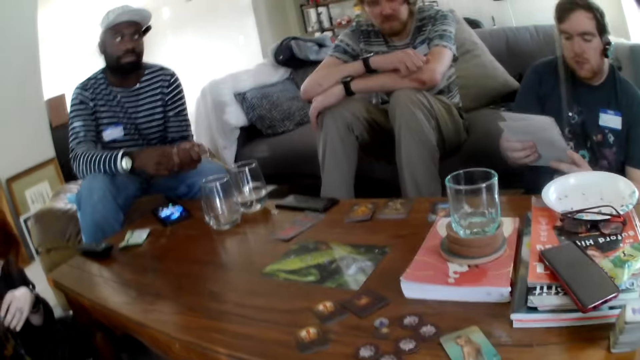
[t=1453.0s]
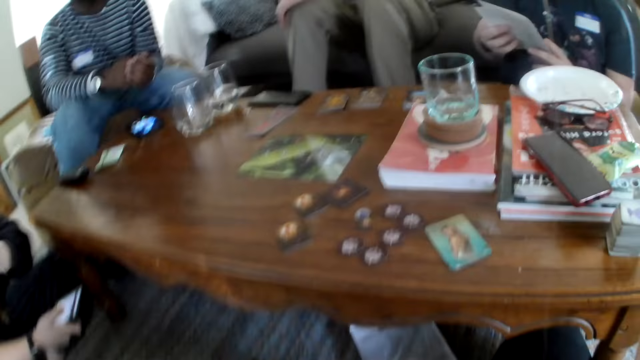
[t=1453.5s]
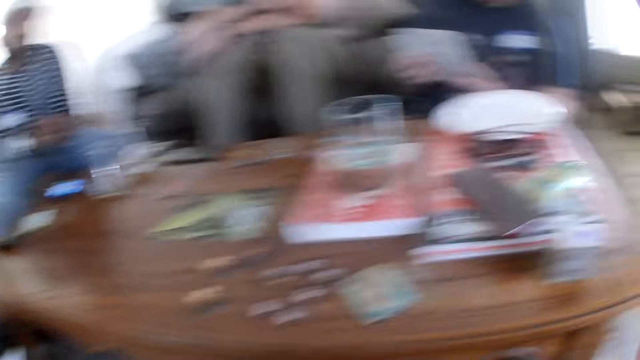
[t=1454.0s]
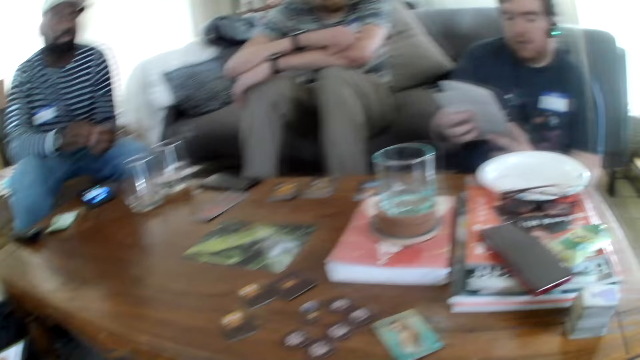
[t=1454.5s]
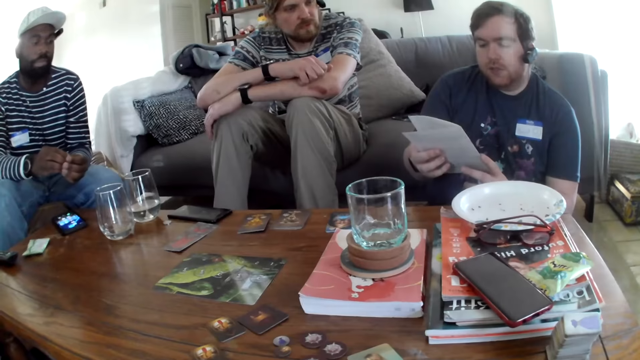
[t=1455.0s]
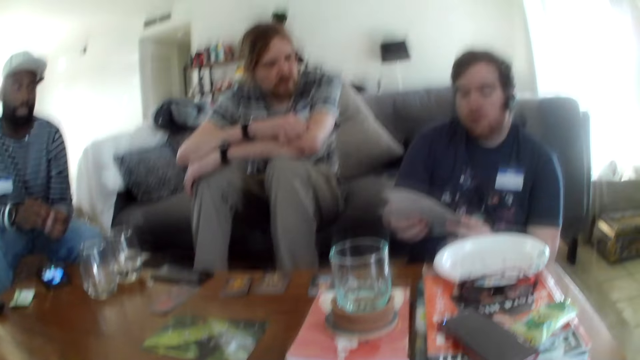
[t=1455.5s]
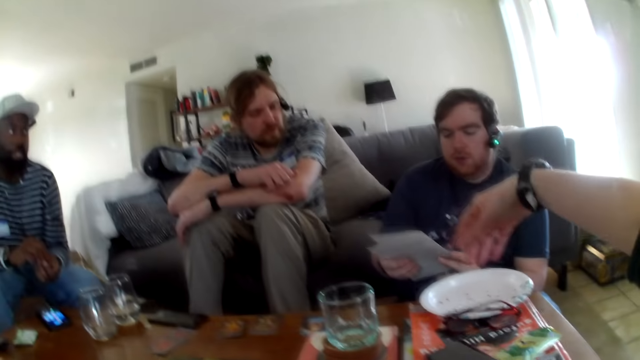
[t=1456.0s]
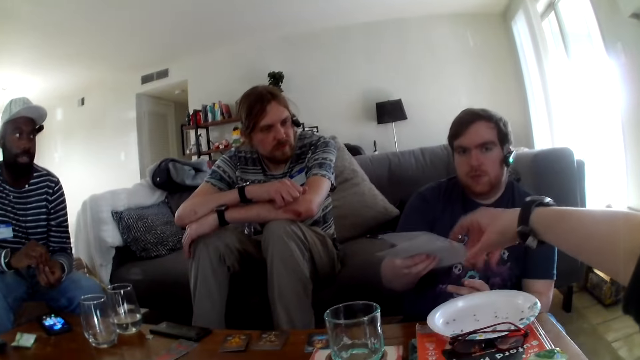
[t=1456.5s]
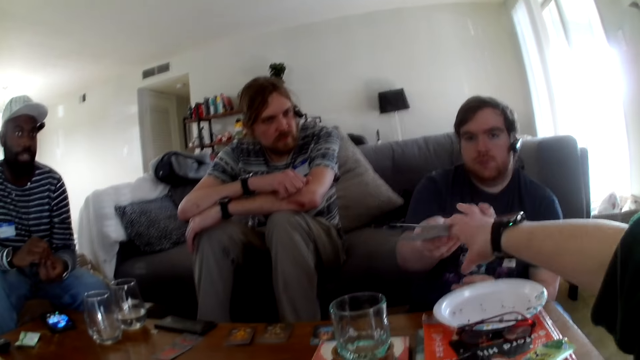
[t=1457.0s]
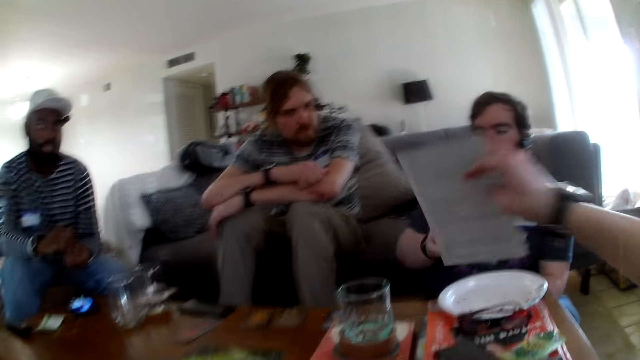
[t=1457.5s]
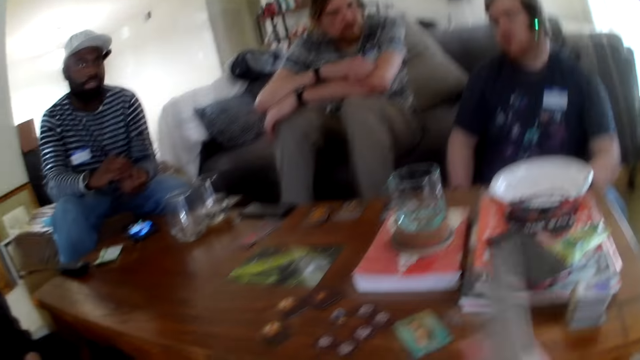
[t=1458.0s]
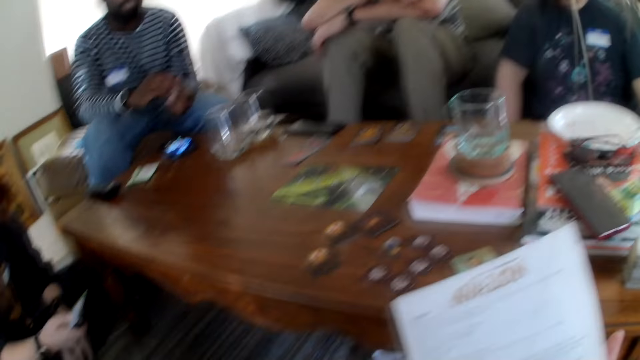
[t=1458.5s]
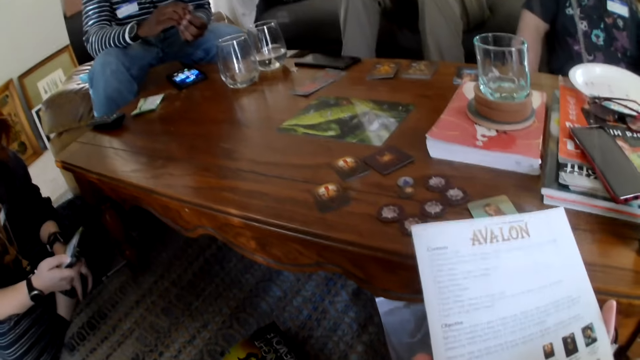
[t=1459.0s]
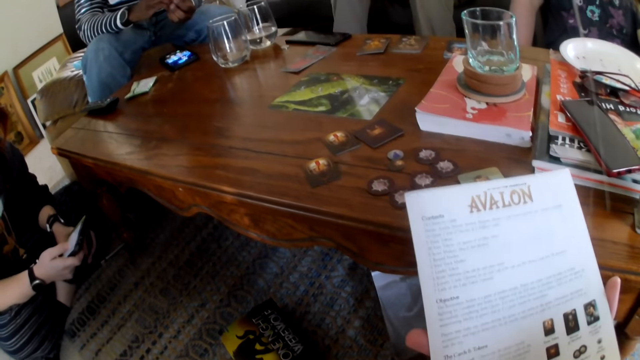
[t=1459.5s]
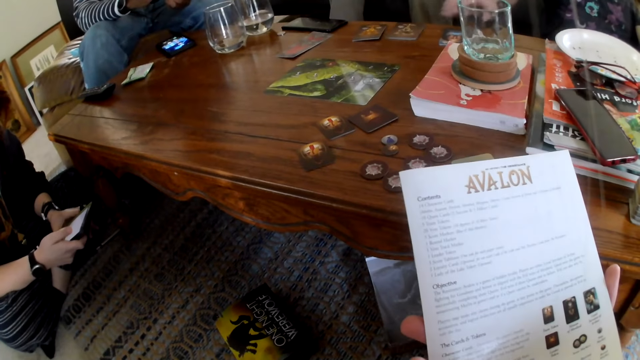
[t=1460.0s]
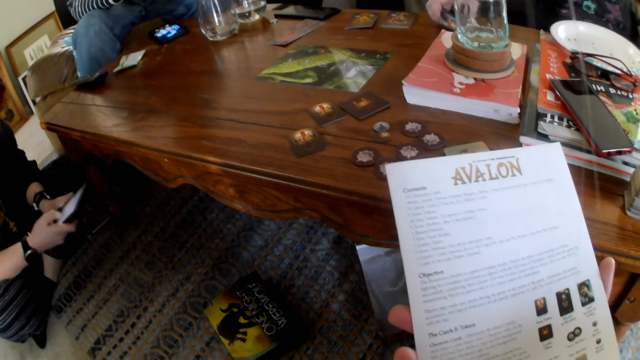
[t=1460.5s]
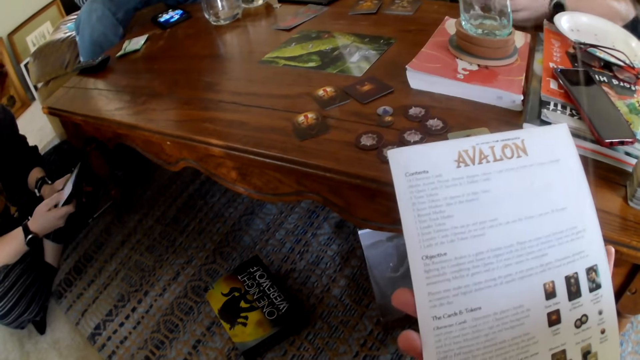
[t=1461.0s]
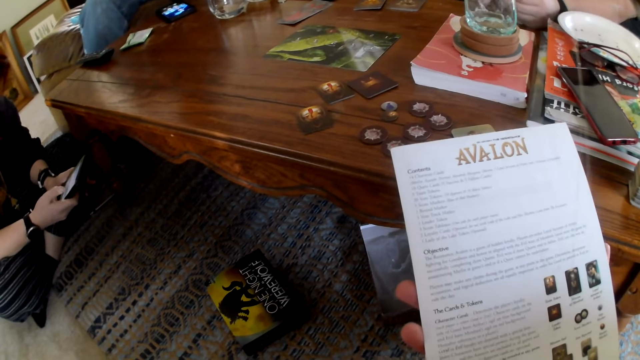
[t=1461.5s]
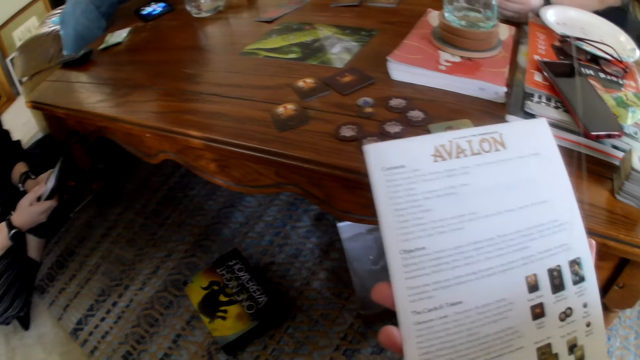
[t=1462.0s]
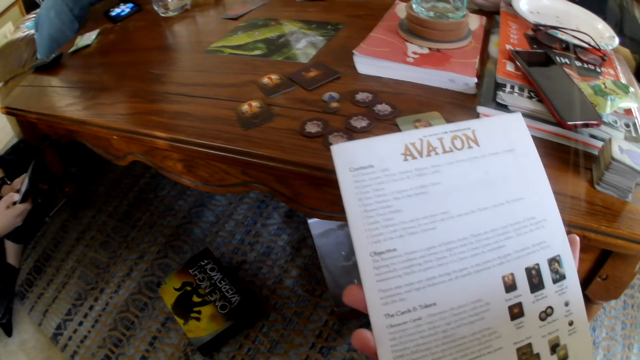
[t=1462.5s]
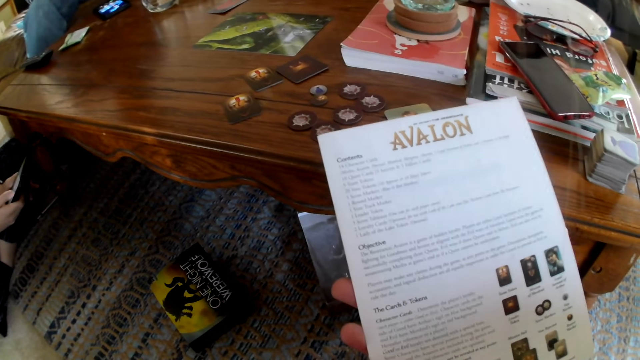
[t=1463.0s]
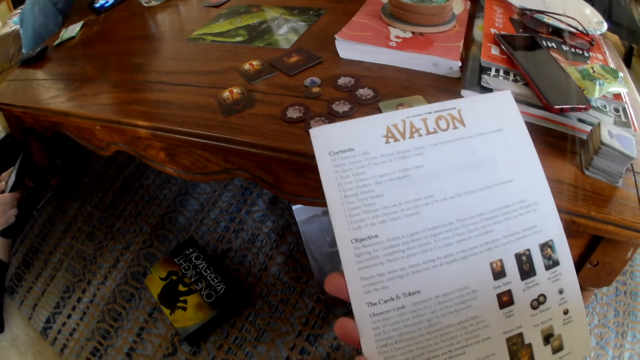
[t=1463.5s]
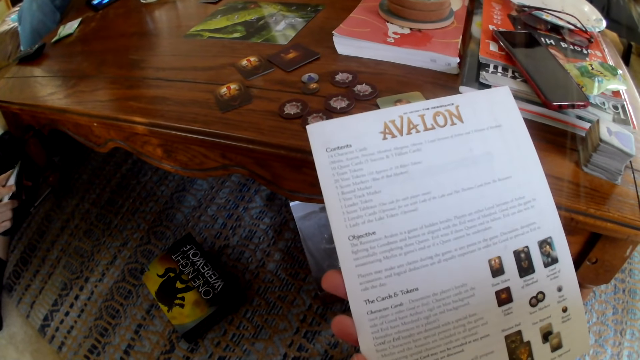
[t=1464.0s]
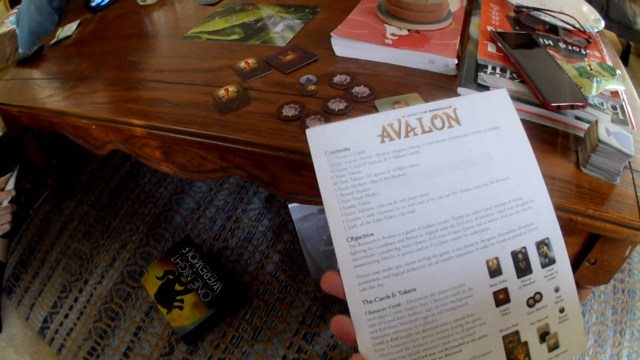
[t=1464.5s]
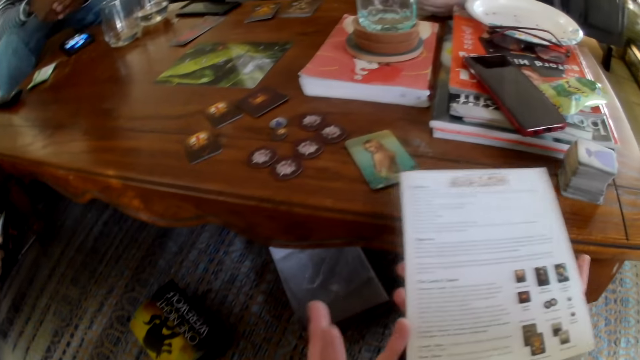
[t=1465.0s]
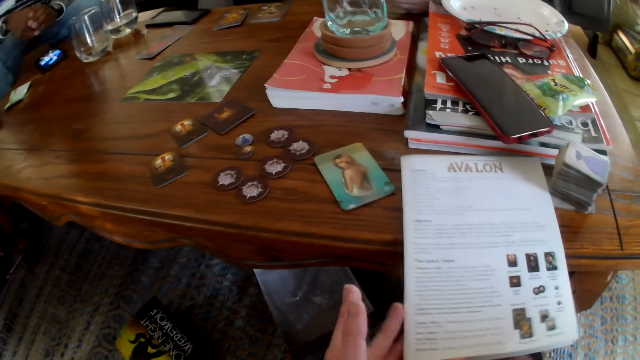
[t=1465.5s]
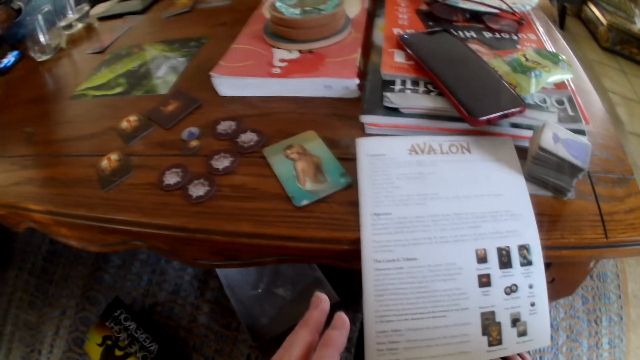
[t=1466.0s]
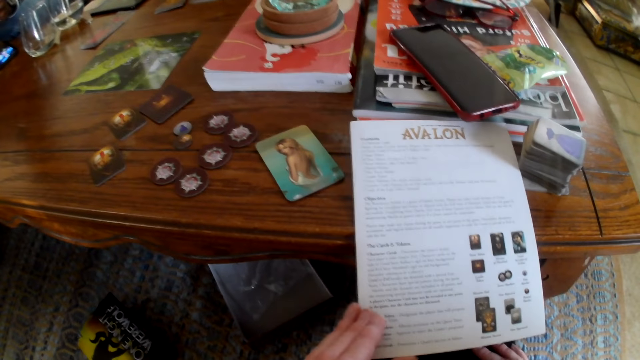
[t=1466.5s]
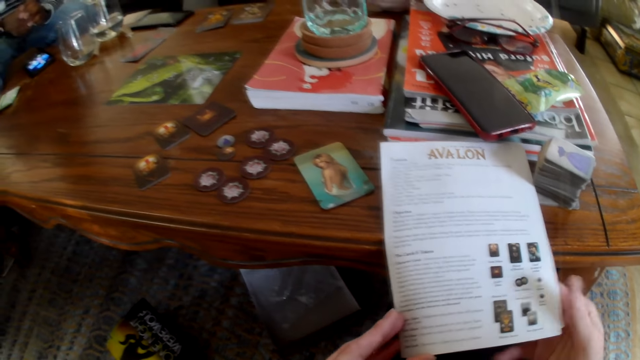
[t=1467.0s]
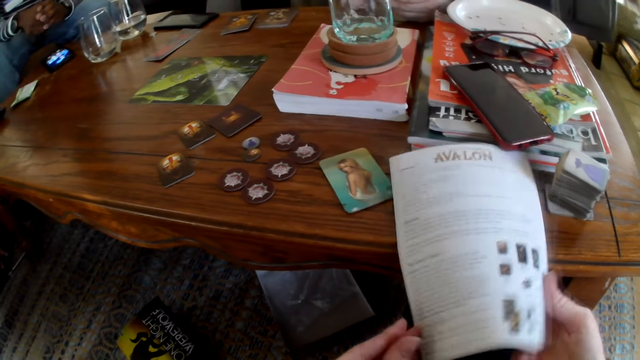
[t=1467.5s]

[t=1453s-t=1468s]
A person laughs. A man speaks. The man gives the camera wearer a book. The camera wearer speaks. They take the book from the man. They read the book. The man picks up a card game. Another person scrolls a phone. The man talks. The camera wearer places the book on the table.

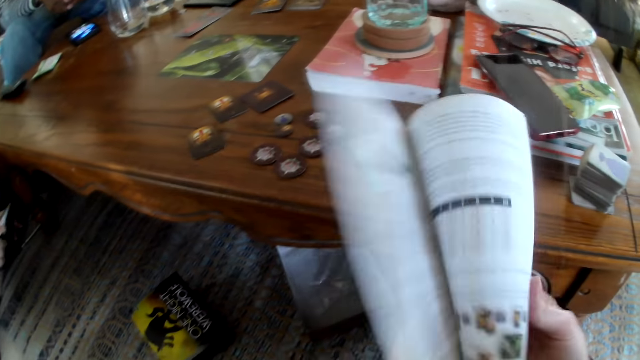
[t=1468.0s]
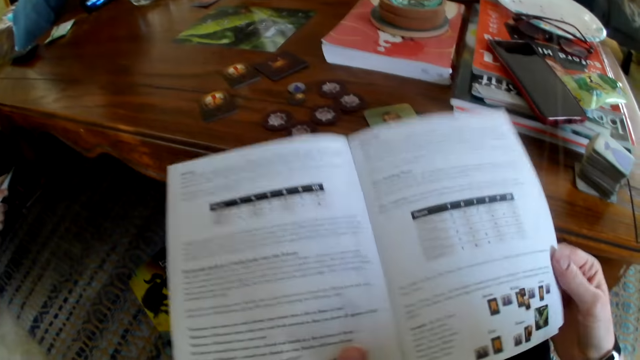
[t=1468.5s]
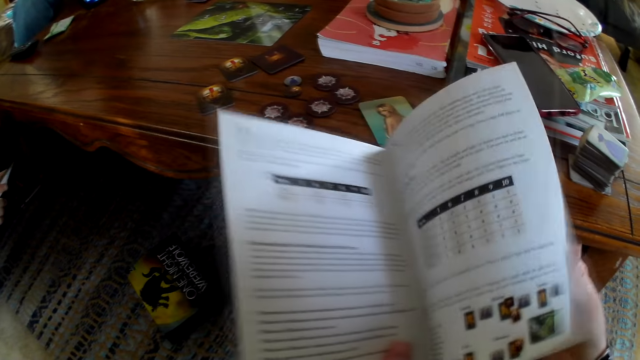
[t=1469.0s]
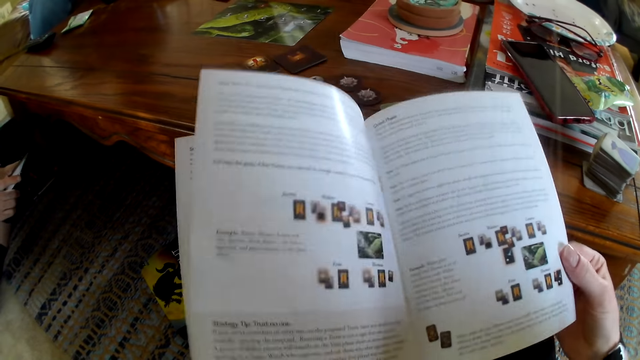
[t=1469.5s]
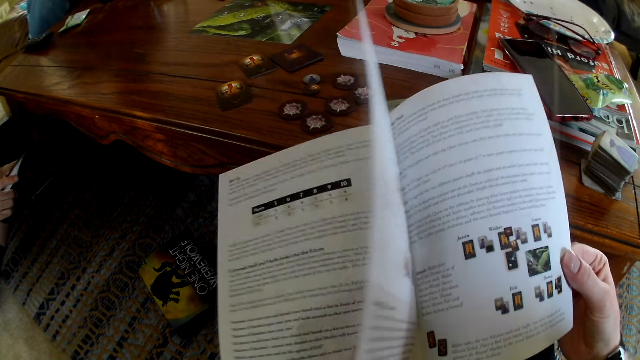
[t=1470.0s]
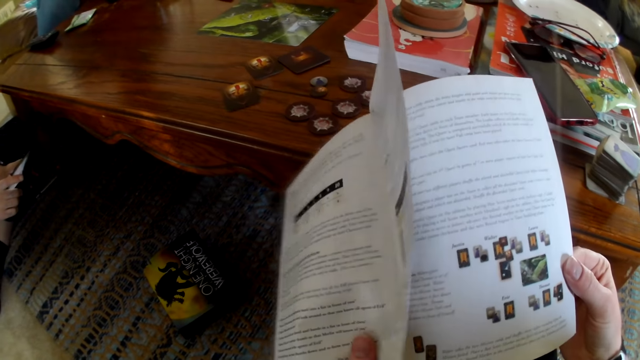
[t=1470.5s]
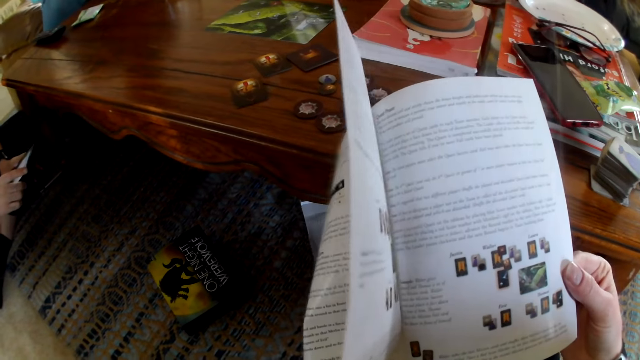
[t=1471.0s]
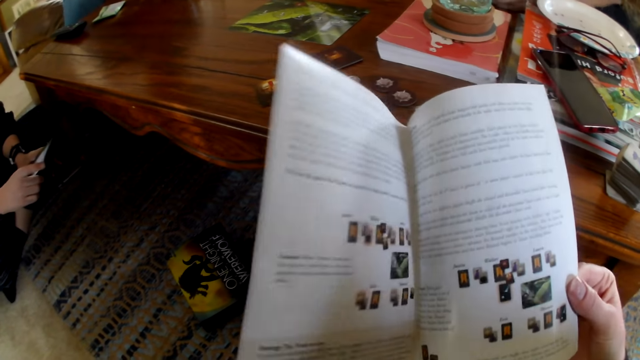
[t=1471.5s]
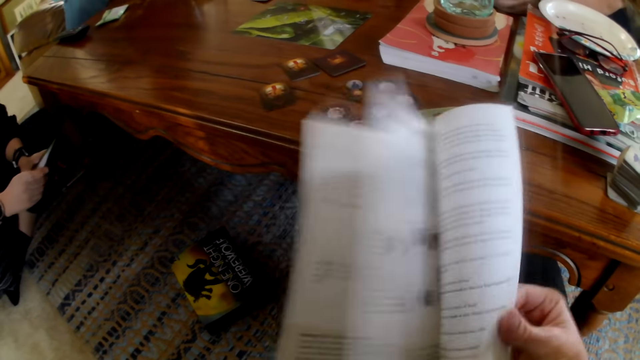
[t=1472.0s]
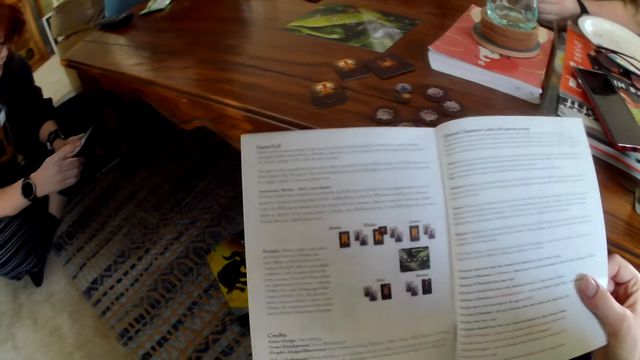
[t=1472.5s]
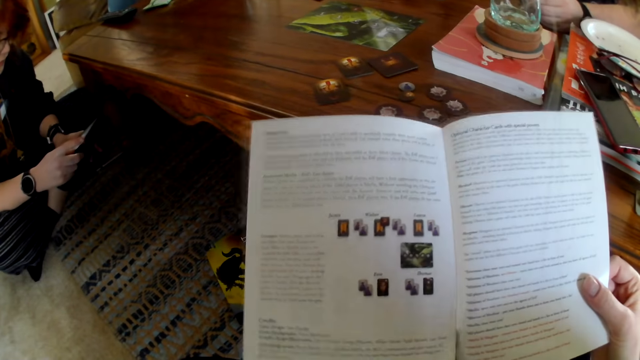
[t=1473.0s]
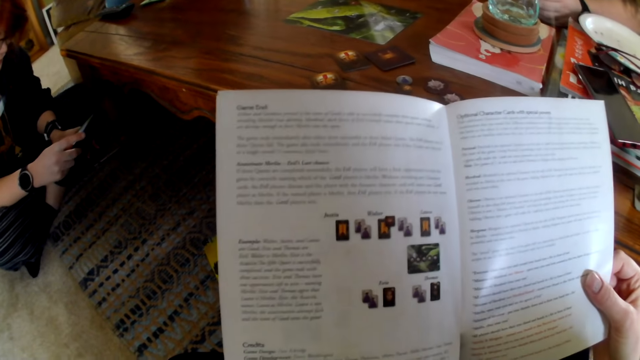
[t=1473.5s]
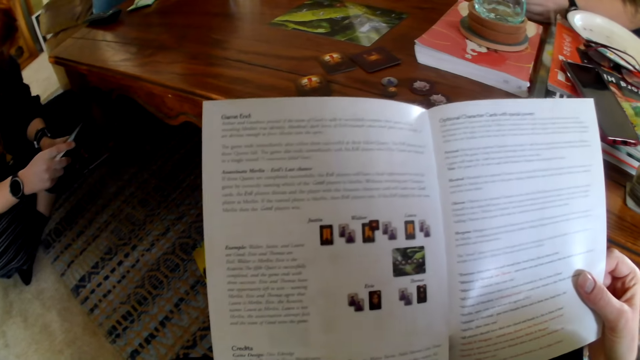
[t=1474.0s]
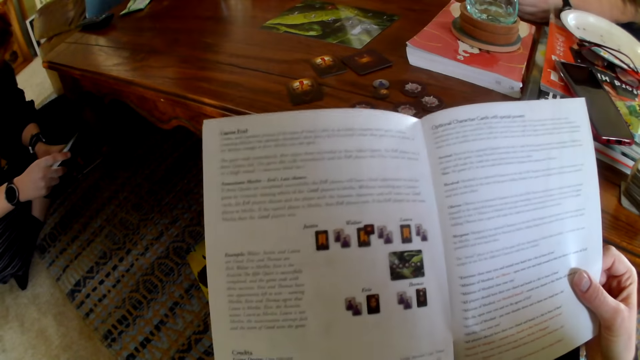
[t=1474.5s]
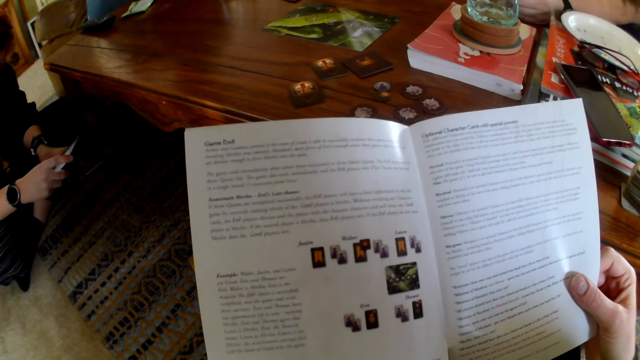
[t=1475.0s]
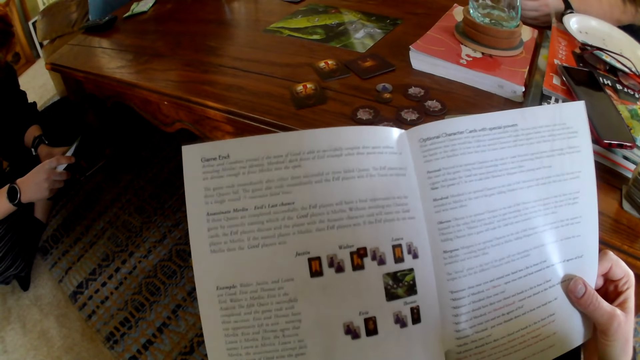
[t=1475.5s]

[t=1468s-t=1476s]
The camera wearer scrolls the book and opens a page on the book. A person talks. The camera wearer reads the book.
